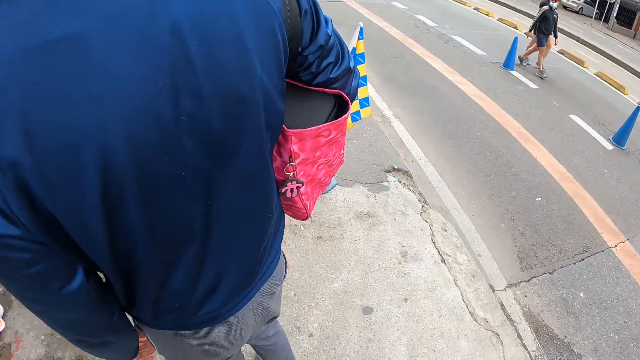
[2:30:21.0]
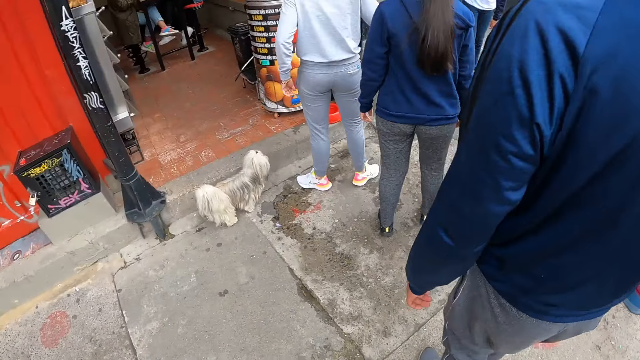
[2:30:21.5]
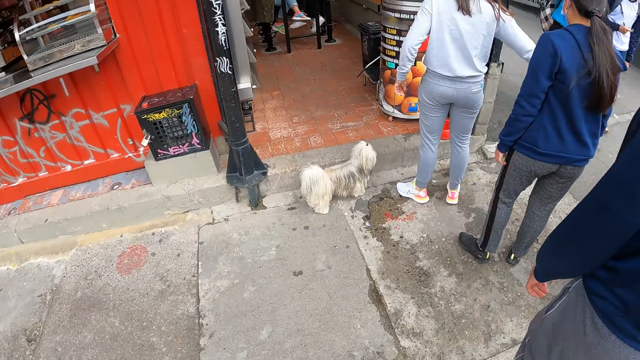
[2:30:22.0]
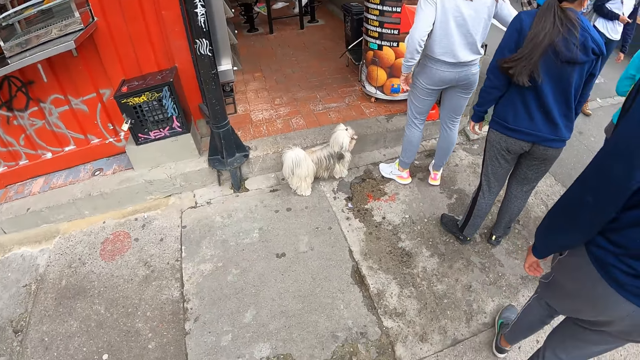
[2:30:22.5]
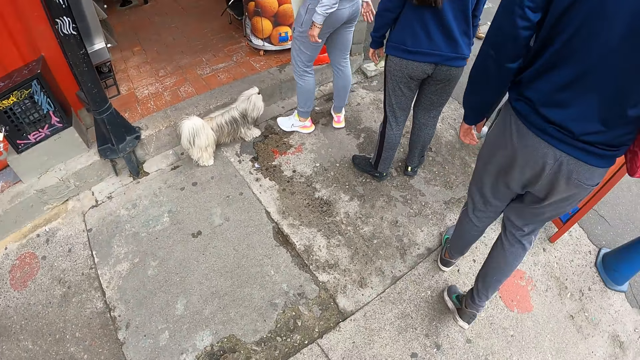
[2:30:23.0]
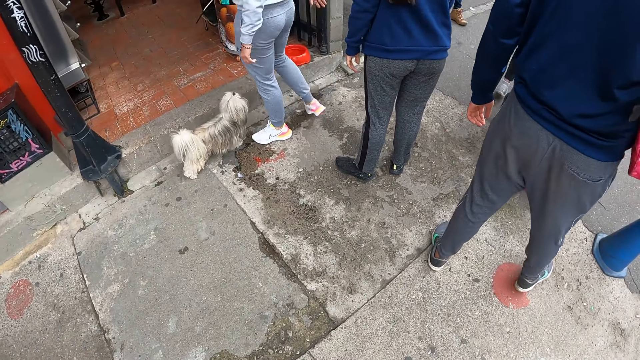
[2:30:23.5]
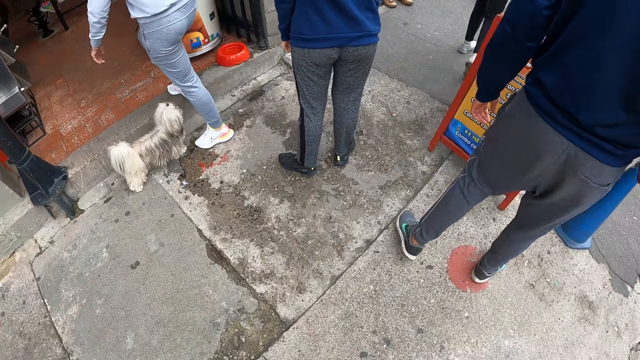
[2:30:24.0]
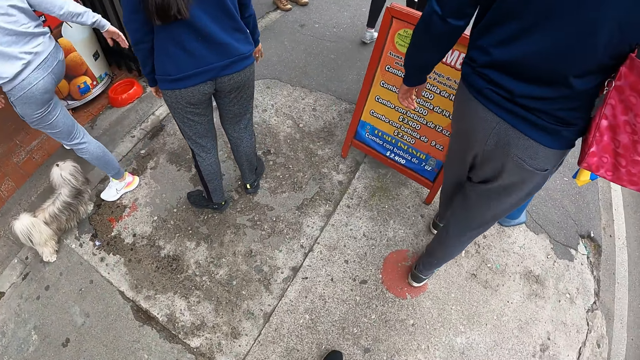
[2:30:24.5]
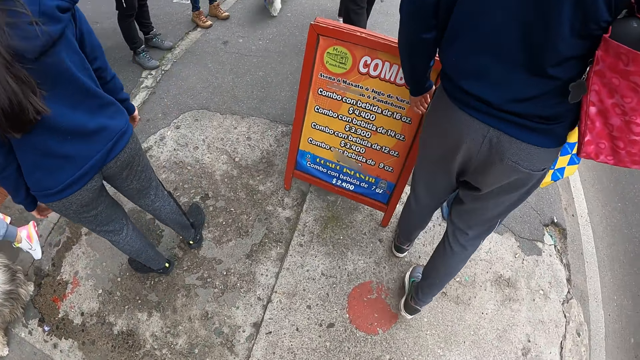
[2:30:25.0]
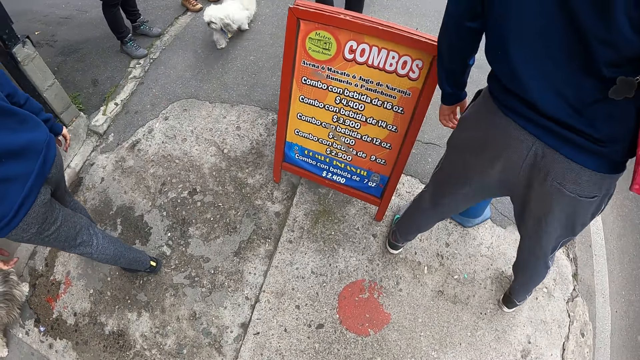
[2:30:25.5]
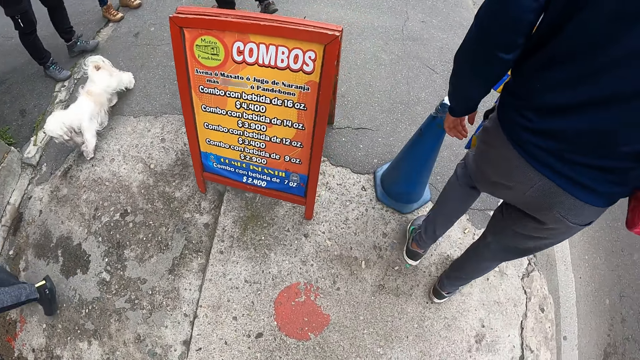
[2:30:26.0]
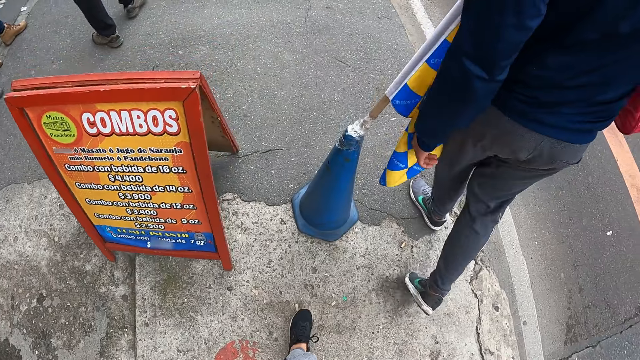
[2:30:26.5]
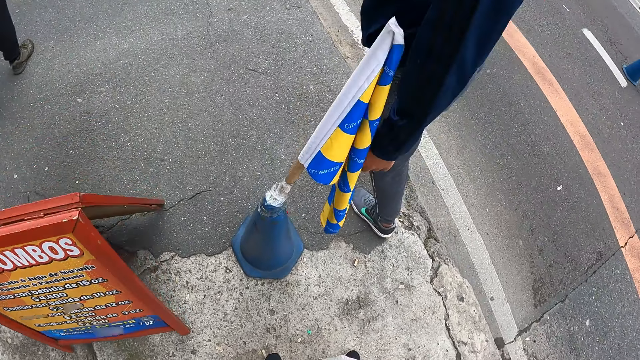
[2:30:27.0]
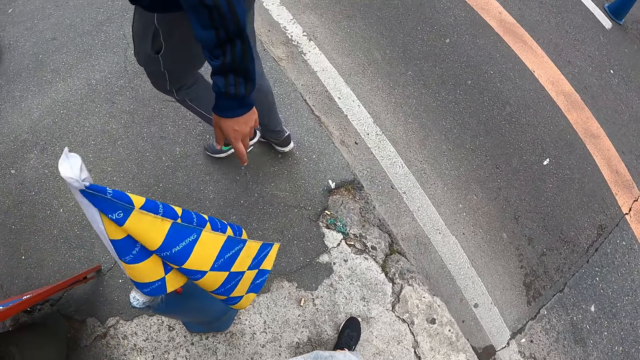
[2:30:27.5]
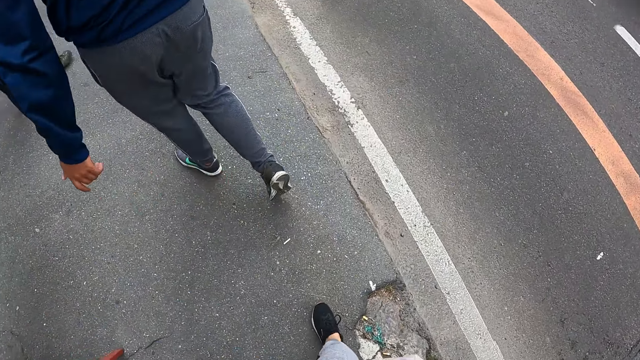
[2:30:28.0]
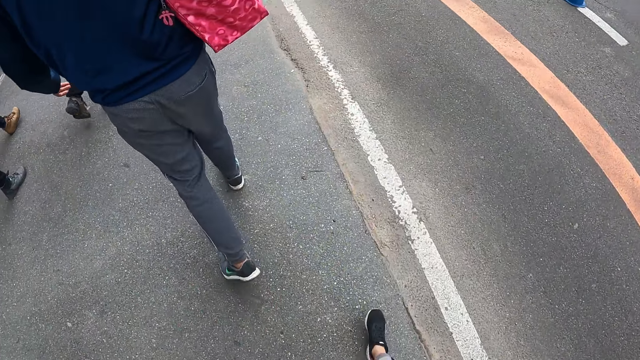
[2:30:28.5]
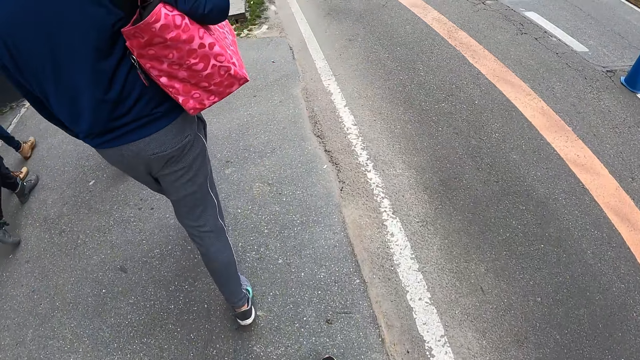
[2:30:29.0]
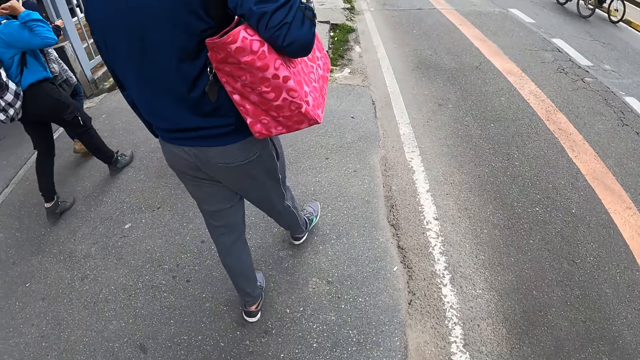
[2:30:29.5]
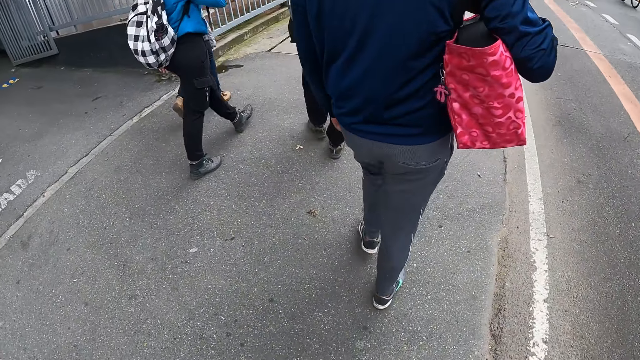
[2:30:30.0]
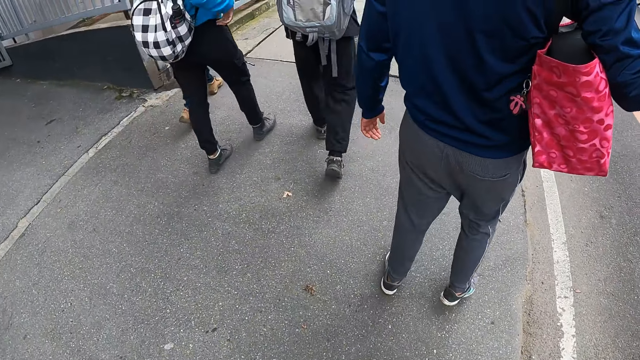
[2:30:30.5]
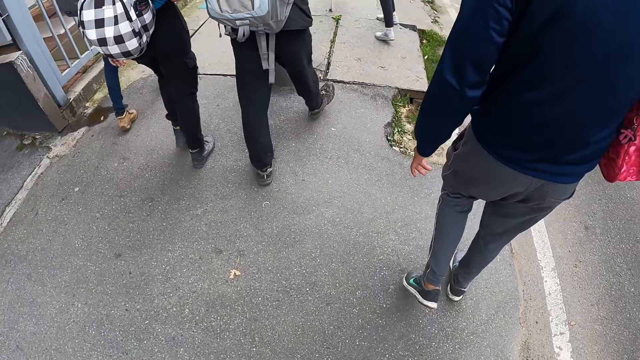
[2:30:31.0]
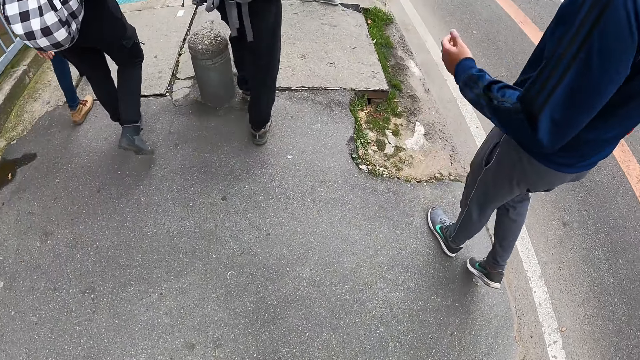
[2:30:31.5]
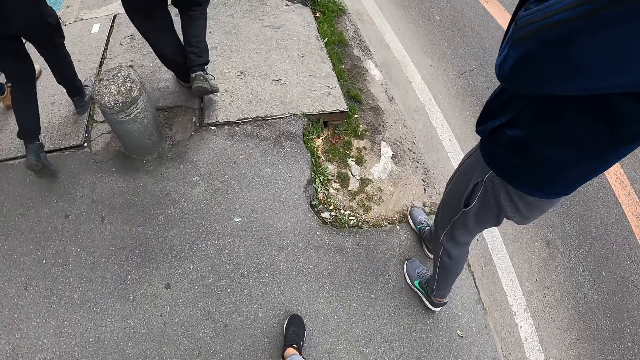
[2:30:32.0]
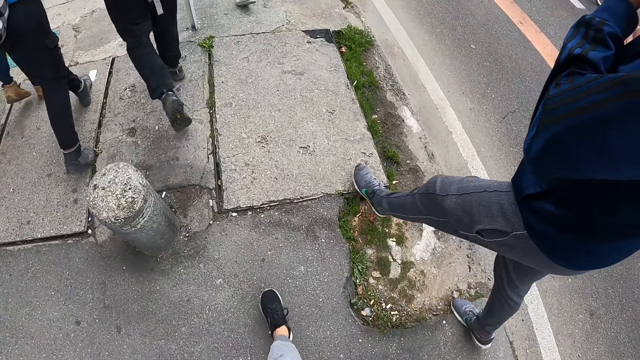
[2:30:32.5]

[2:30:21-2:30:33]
The camera wearer walks.

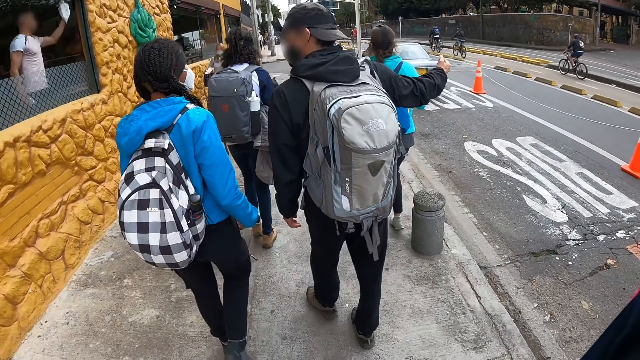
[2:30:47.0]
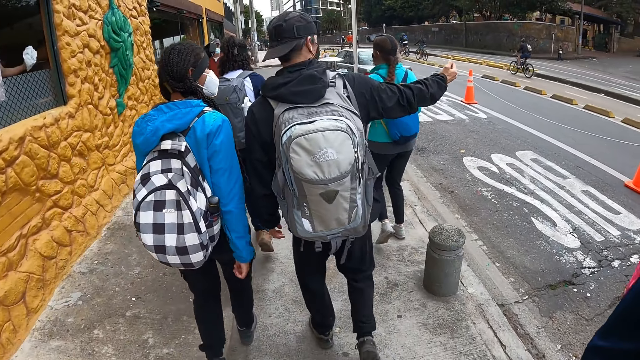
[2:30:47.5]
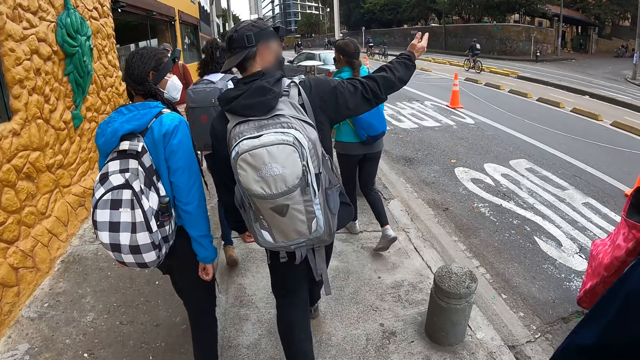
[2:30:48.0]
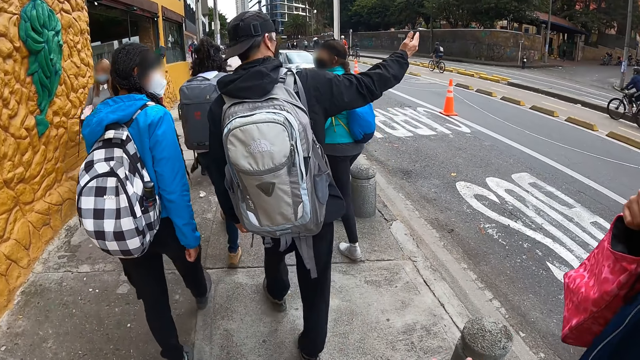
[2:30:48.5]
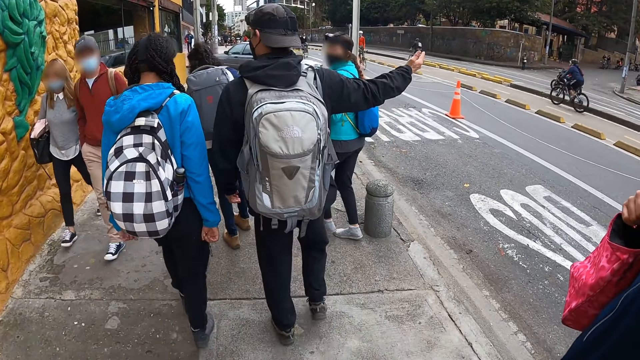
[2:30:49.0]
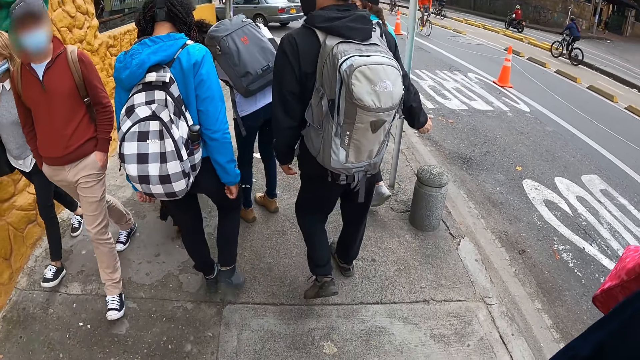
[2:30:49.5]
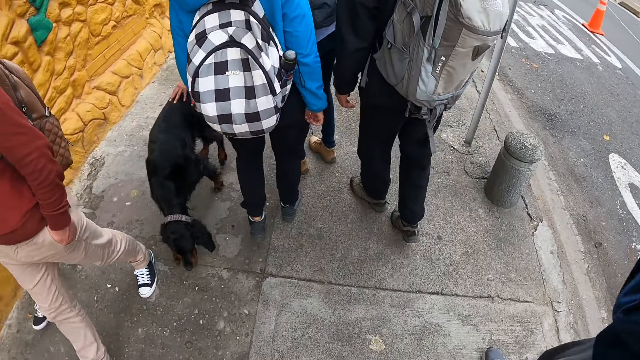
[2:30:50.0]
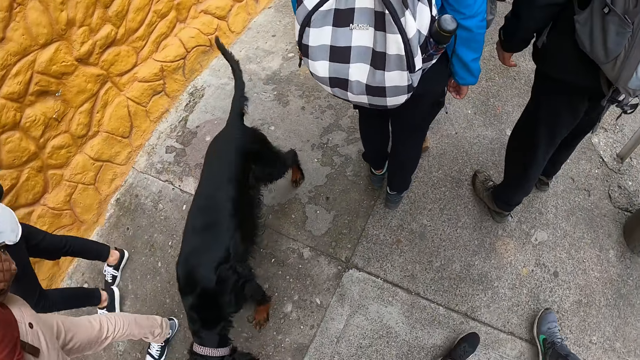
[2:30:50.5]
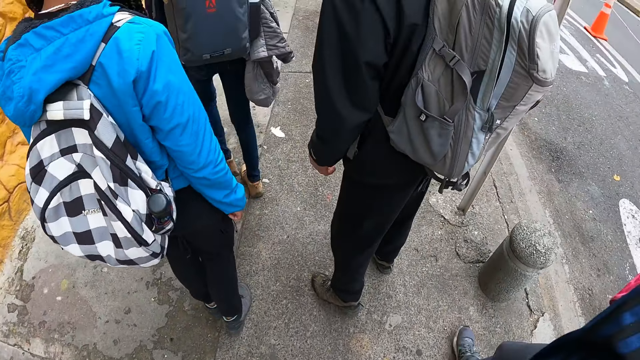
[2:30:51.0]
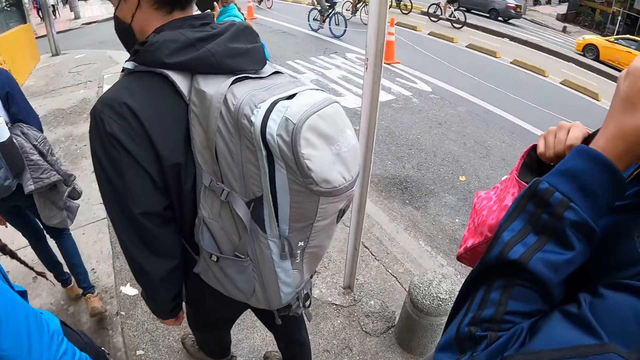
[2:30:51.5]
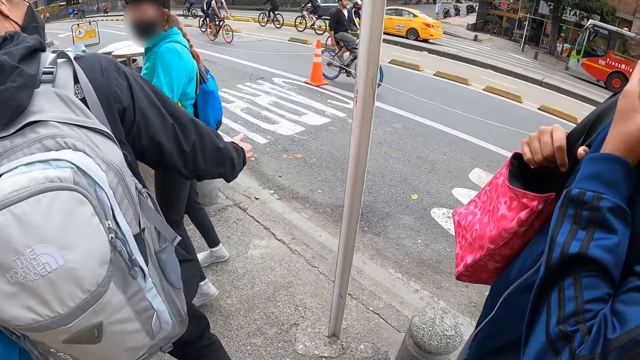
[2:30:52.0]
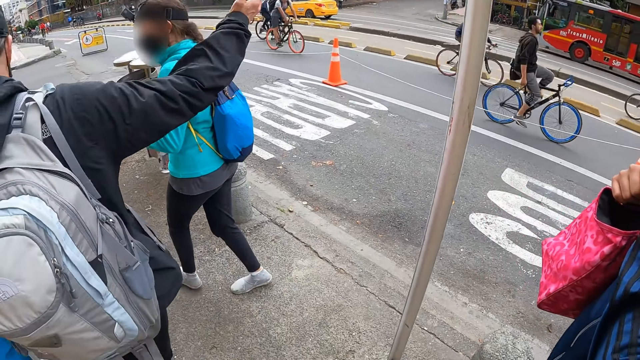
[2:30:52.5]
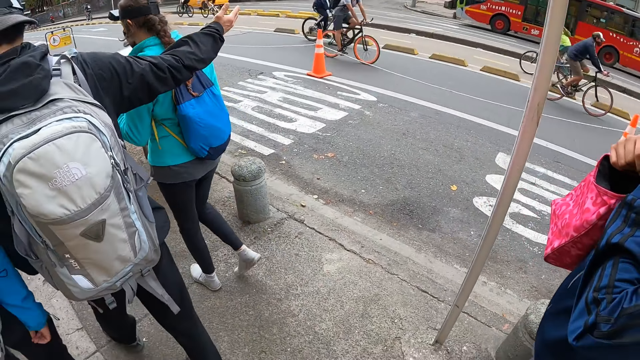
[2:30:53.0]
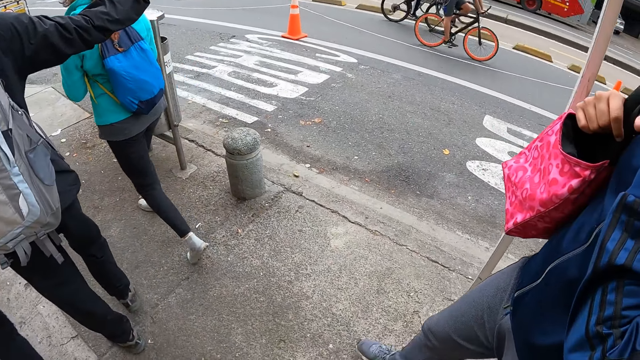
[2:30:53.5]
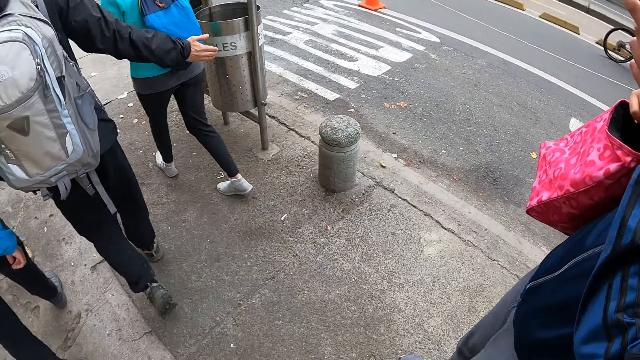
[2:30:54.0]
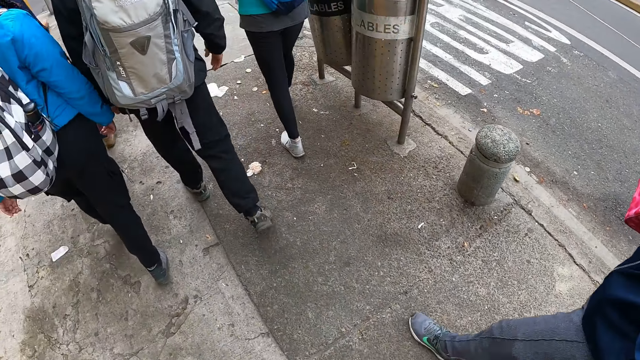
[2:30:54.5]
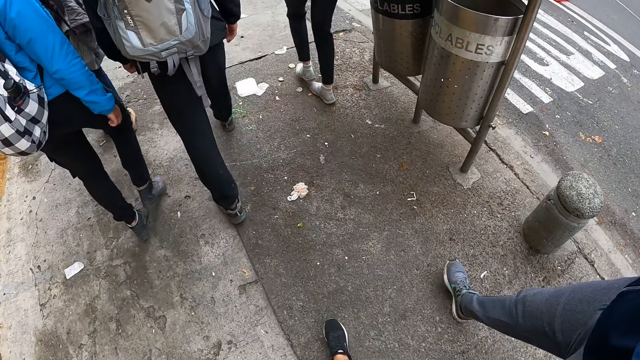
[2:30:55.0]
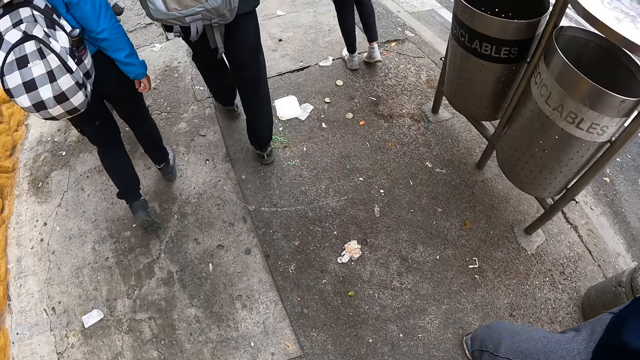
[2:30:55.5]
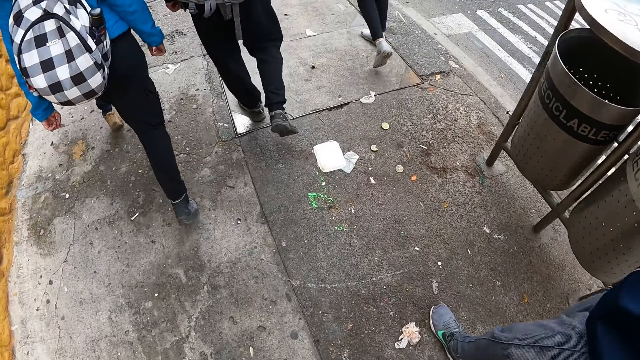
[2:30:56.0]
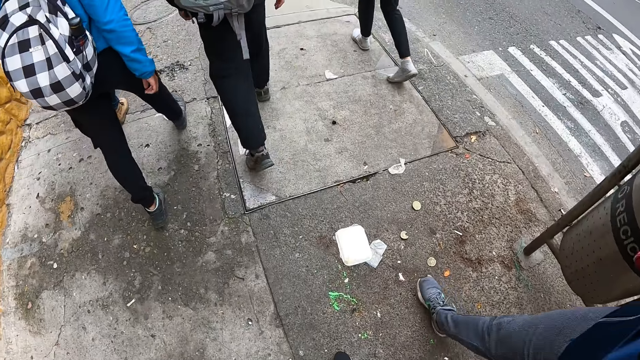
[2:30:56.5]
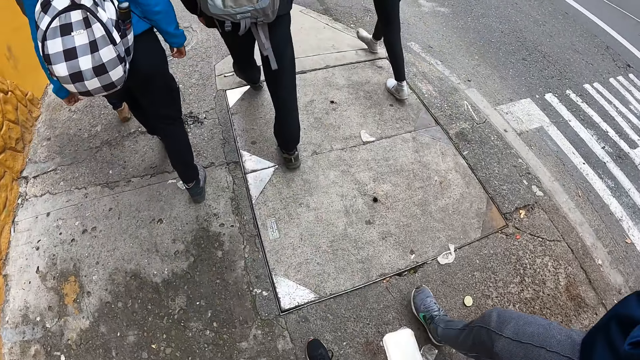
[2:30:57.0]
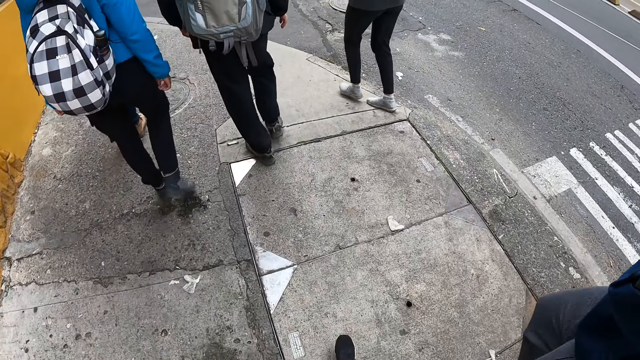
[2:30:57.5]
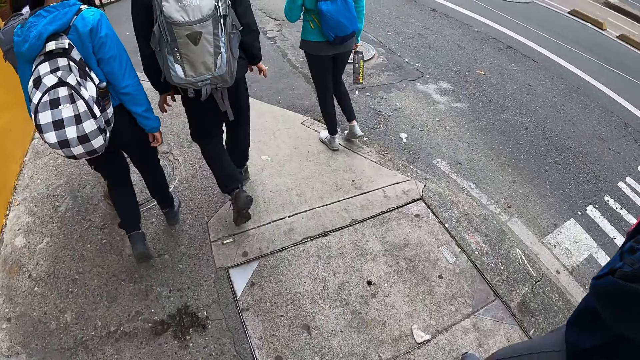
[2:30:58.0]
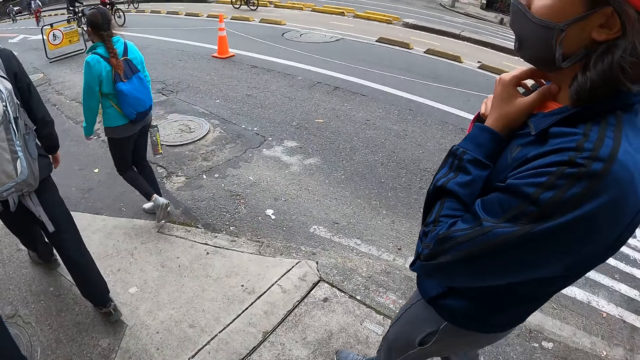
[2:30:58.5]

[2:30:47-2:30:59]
A man interacts with a woman, another woman and a third woman.
